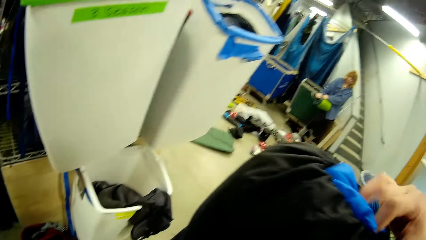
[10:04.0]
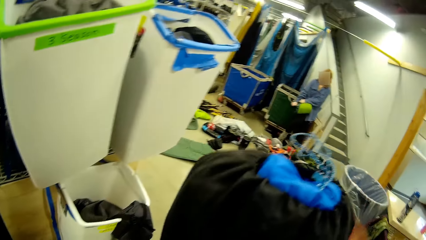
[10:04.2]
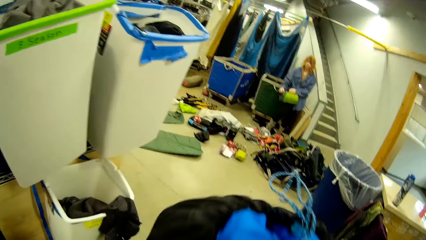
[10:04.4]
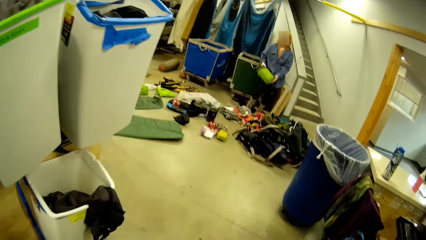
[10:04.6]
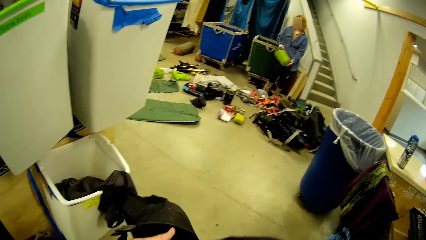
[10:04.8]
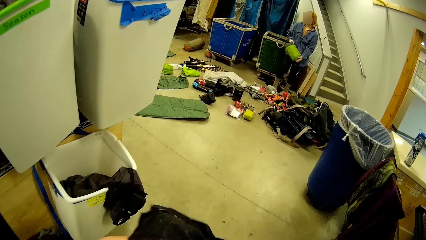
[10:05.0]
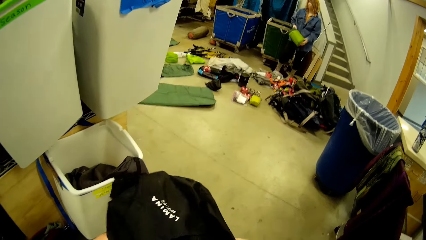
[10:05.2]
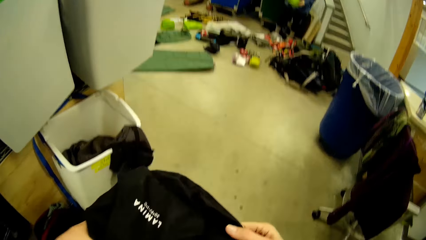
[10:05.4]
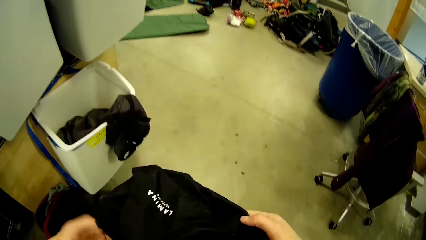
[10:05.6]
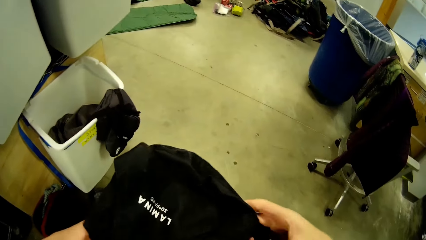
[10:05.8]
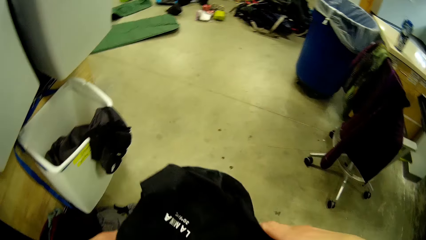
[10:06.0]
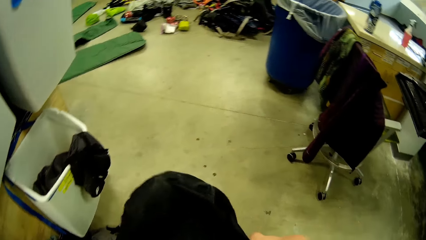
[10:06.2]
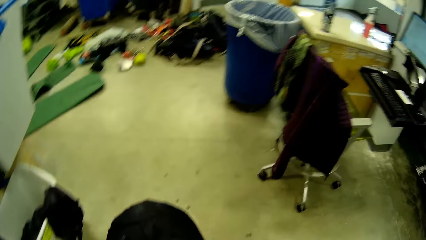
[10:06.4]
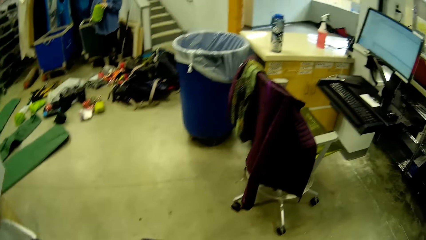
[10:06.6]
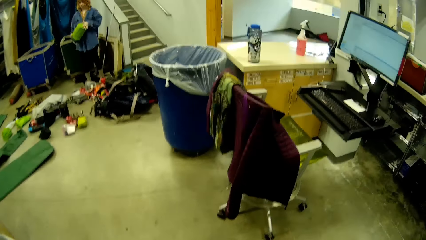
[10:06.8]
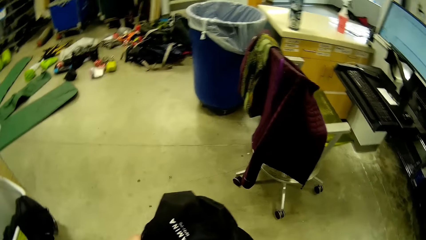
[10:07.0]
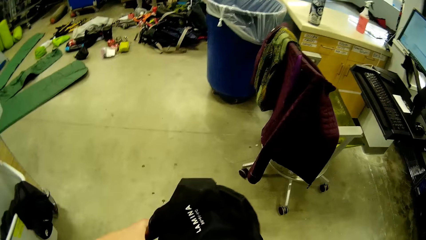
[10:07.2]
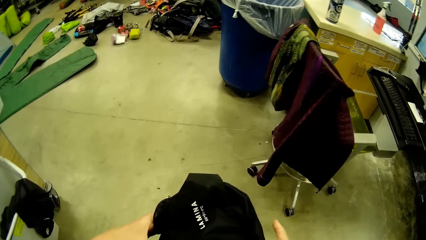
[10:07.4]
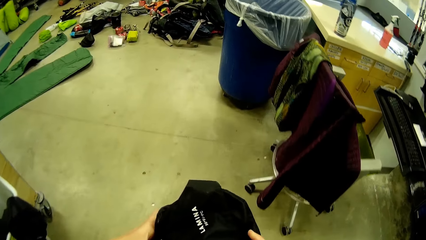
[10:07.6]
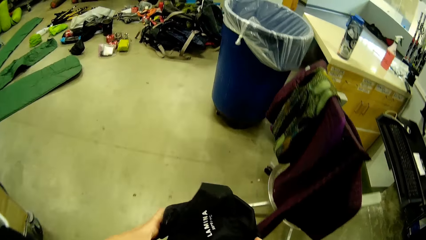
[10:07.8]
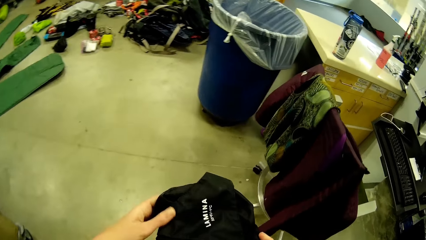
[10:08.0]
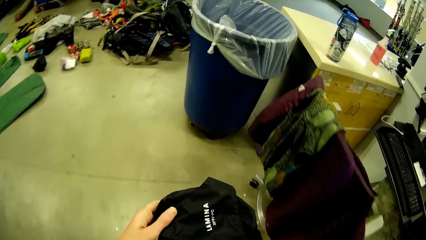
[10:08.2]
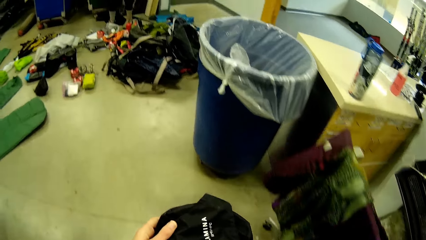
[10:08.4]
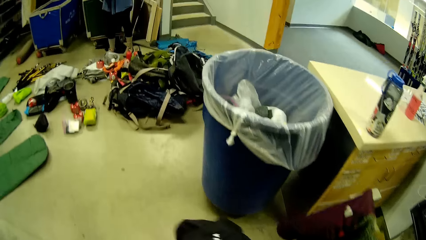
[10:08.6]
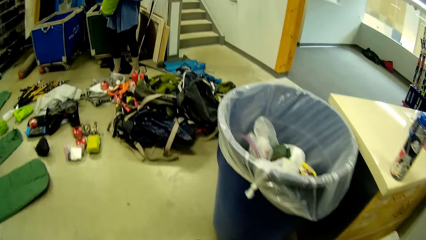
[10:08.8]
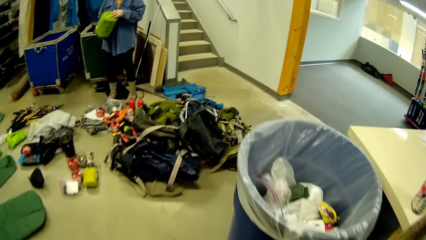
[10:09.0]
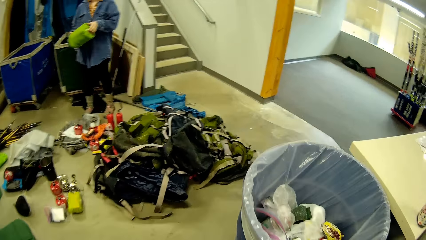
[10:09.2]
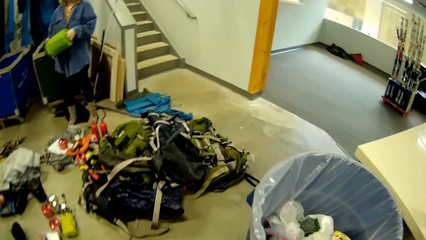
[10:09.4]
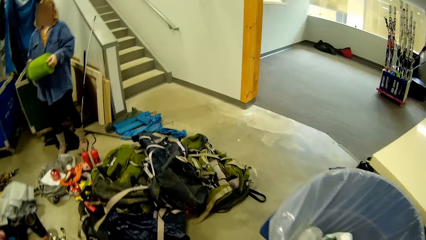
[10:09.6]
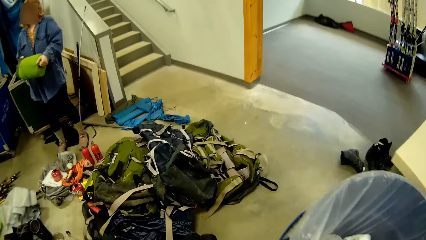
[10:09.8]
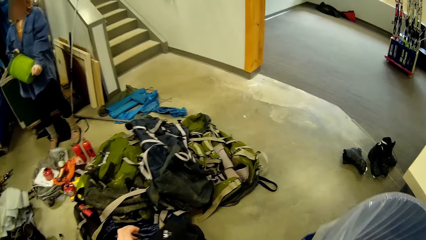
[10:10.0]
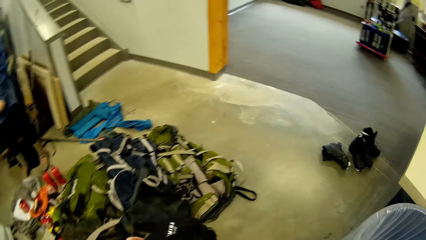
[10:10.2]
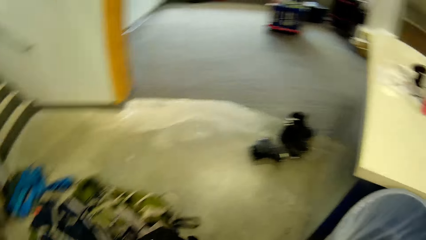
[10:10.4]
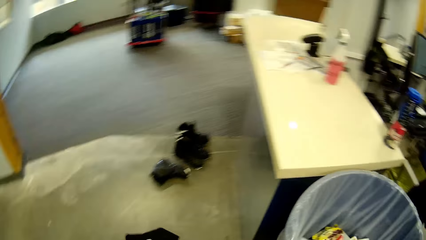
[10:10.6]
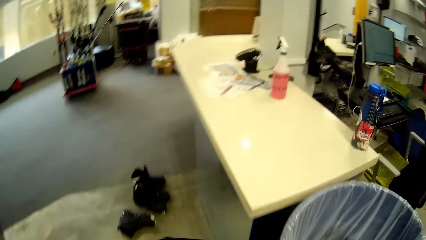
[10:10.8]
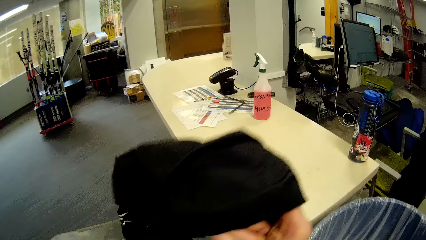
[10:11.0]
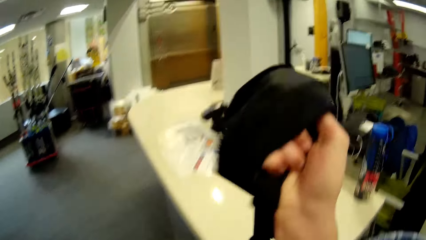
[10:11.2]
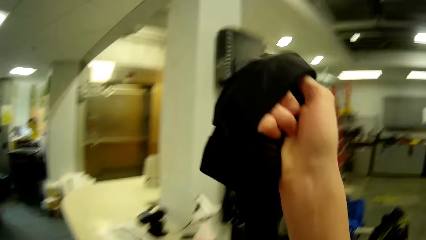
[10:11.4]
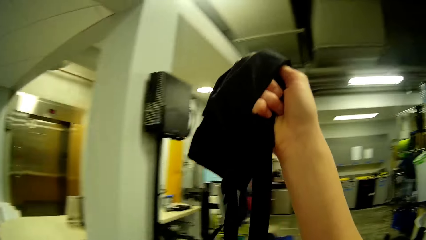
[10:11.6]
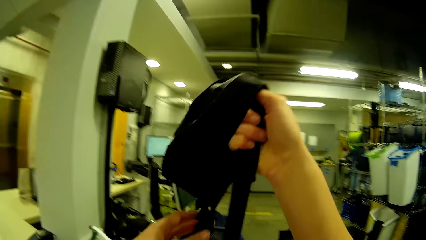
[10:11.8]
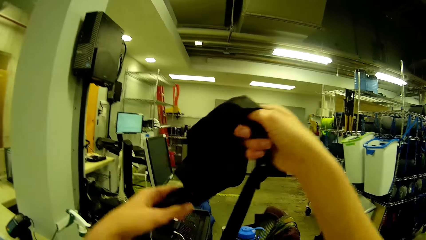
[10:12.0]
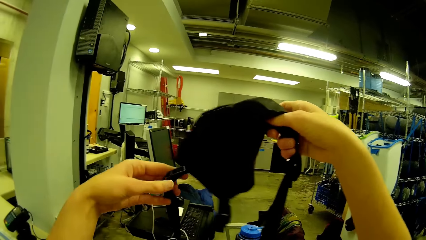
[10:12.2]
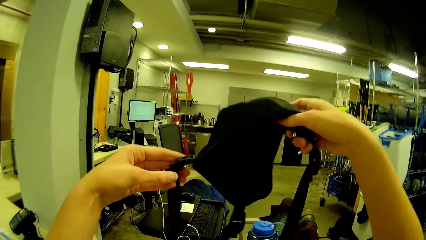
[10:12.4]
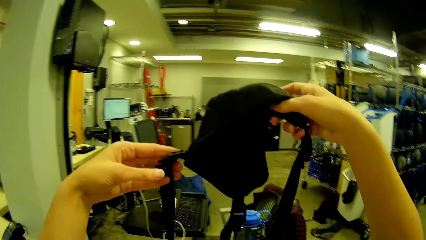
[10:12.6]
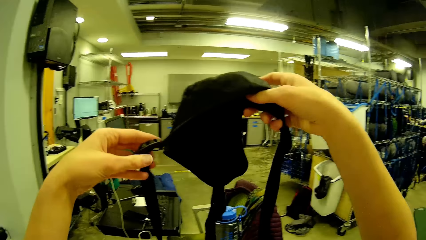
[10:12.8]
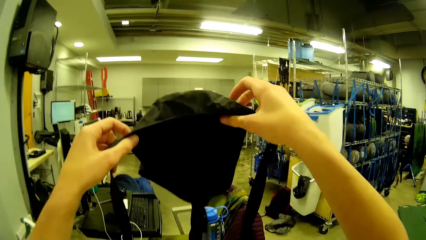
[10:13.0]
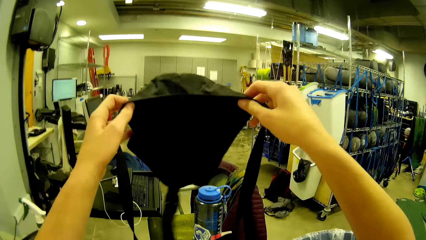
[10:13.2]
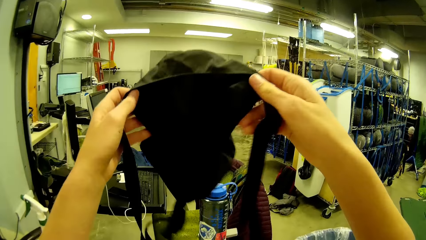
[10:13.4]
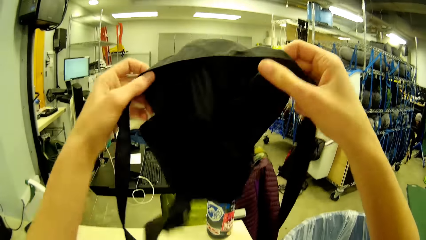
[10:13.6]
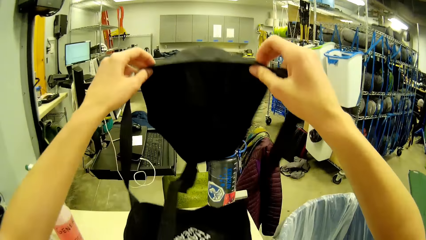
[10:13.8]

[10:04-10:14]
The camera wearer holds up the black laundry bag with both hands. They walk around. They hold the covering of the black laundry bag with both hands. They walk towards a table. They place the bag on the table. They hold up the covering of the black laundry bag with both hands.

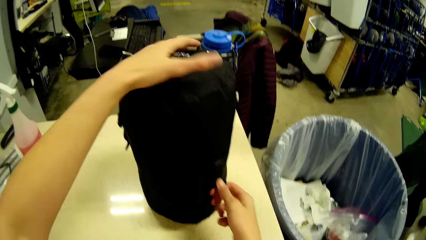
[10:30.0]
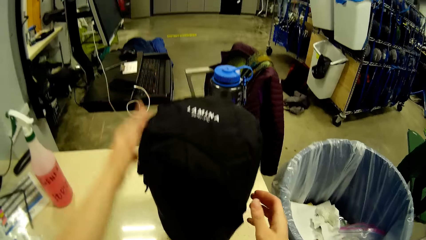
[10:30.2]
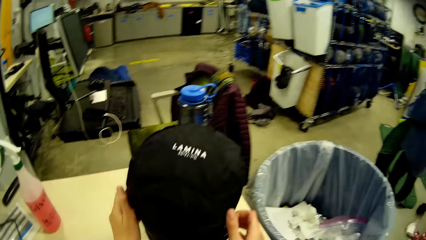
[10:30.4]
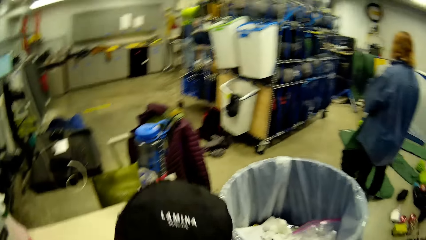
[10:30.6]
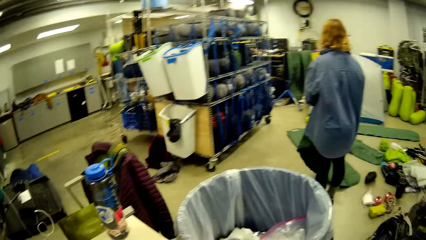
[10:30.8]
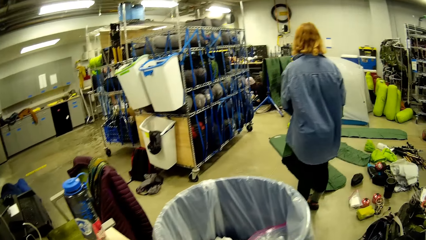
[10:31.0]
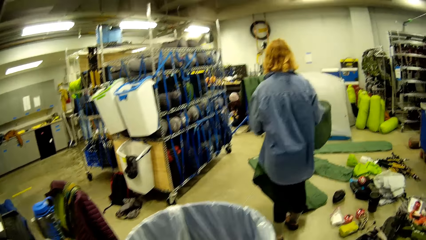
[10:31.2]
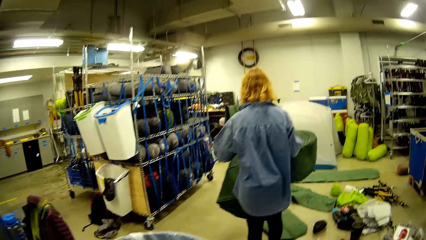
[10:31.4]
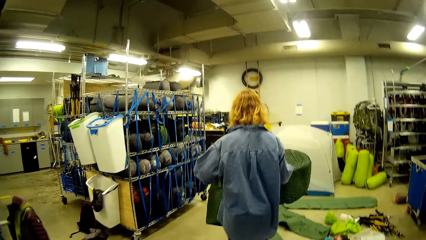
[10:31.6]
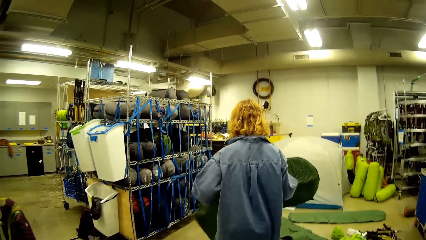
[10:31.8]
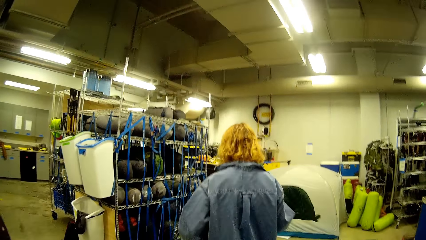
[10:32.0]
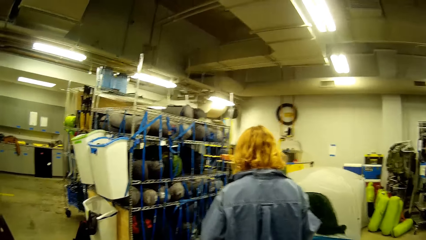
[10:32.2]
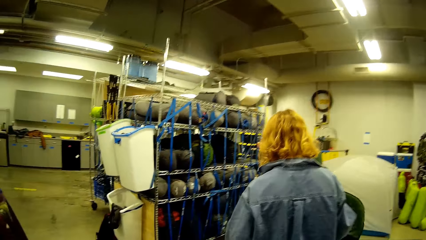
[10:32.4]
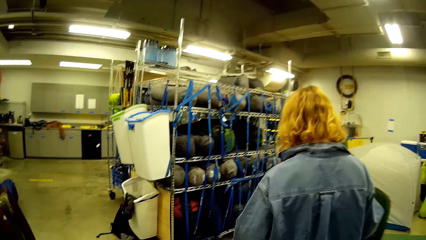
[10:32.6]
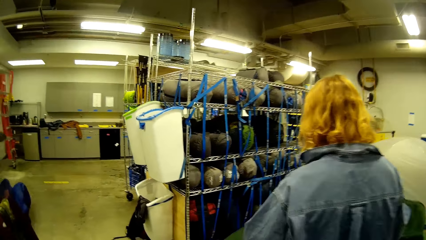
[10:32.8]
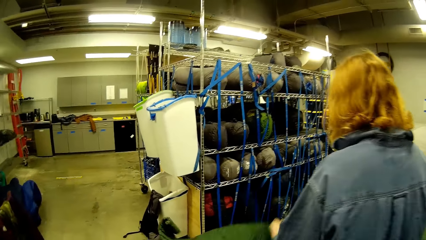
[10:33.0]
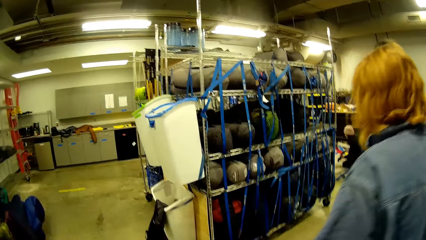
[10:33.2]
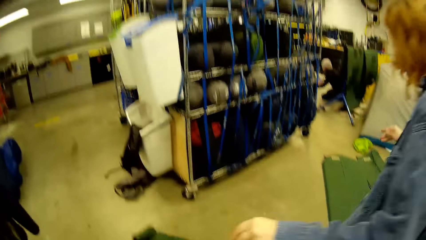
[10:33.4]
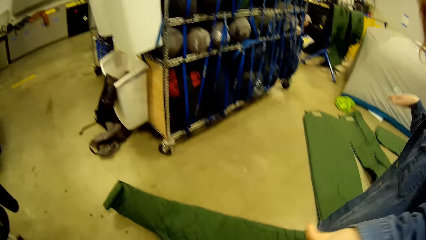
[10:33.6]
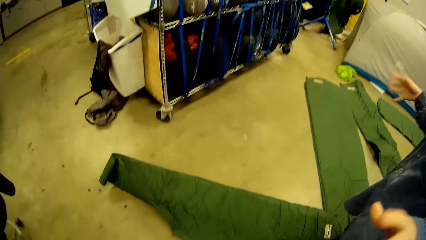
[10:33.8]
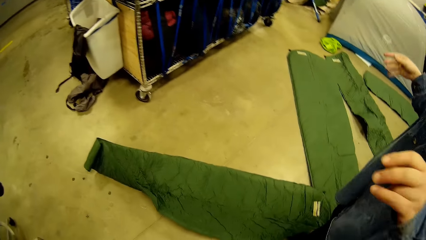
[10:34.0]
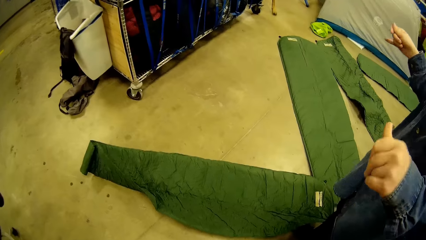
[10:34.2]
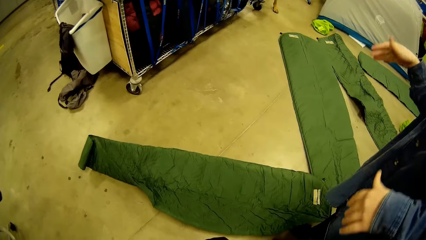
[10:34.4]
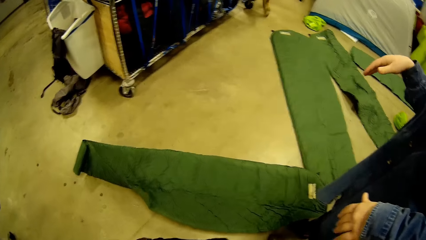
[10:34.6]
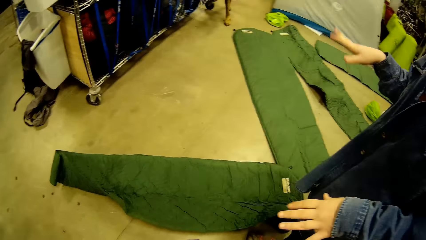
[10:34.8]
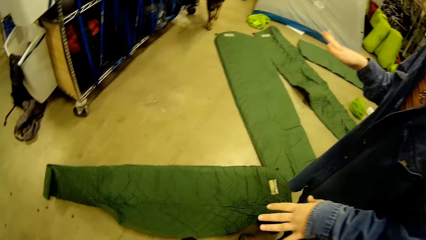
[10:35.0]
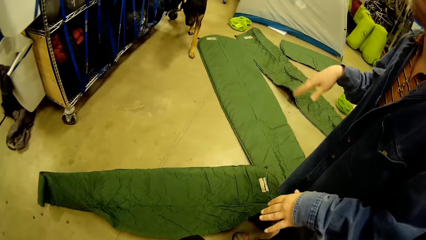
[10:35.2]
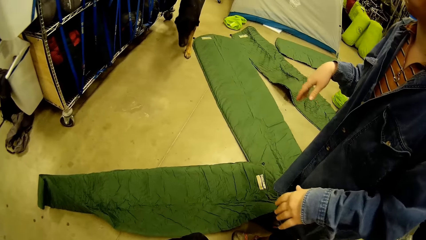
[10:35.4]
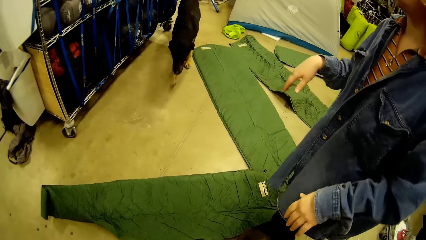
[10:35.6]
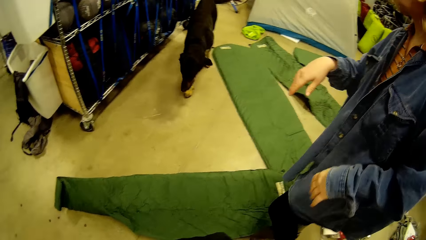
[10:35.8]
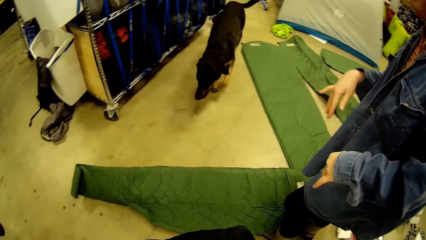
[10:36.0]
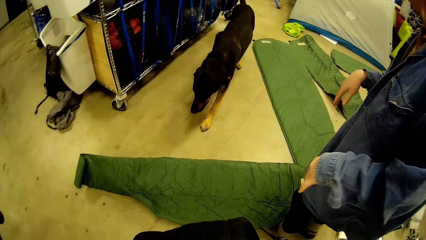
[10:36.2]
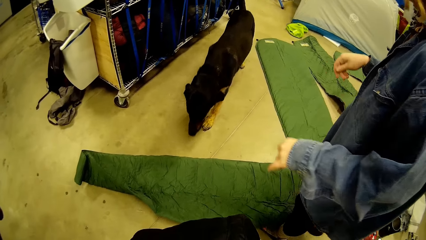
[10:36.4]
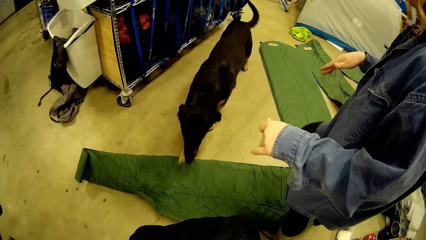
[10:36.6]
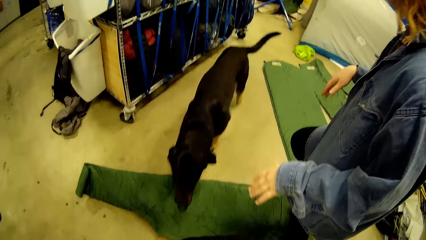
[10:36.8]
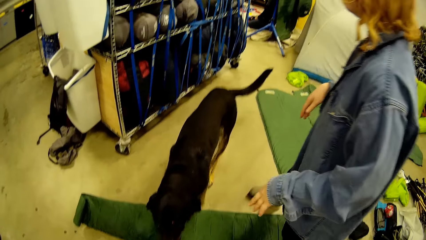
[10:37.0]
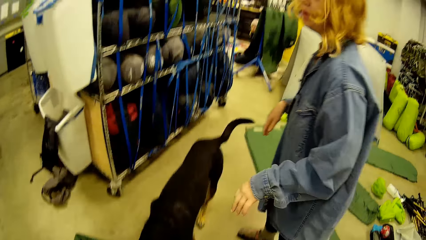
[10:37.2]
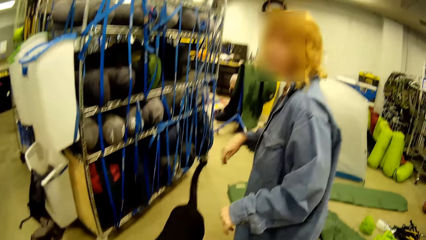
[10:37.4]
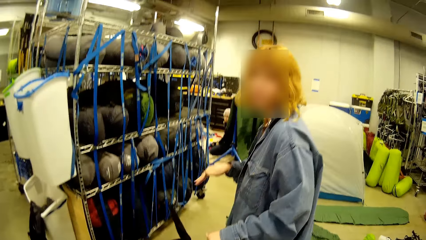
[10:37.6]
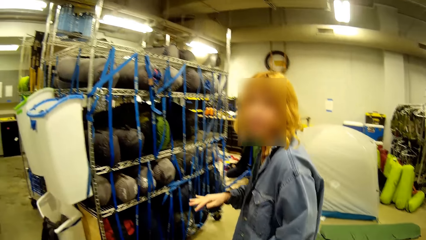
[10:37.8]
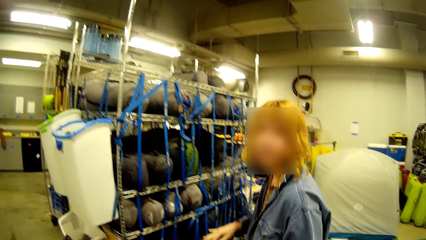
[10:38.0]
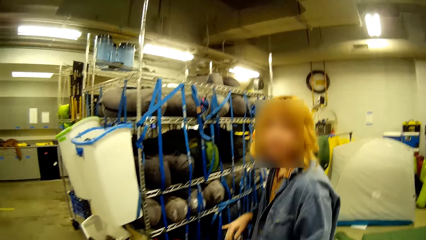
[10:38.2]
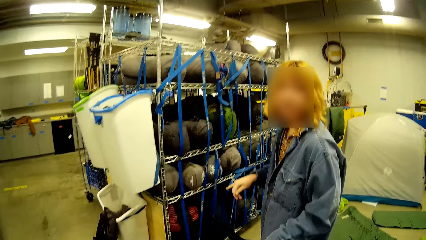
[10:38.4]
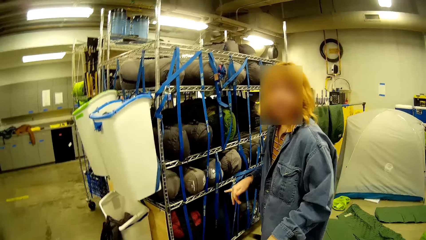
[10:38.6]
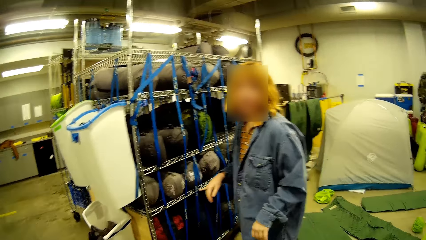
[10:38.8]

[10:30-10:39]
The camera wearer carries the black laundry bag from the table with both hands. A woman holds a green mat with both hands. The camera wearer looks at the woman. They walk towards the woman. The woman drops the green mat on the floor. She wriggles both hands. A dog walks towards the woman. The woman plays and turns her hand around.
